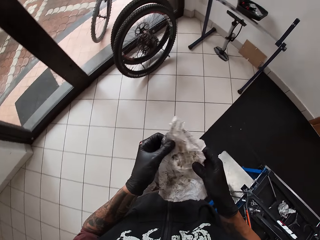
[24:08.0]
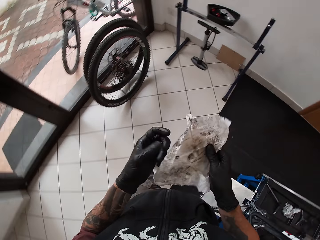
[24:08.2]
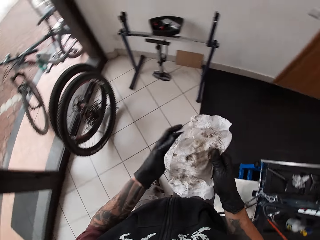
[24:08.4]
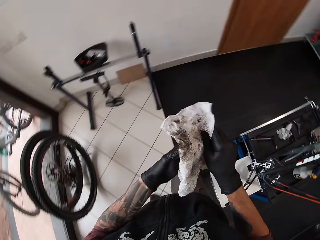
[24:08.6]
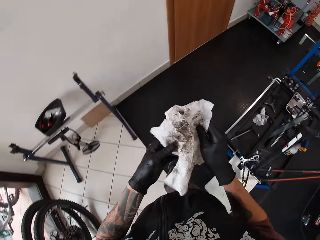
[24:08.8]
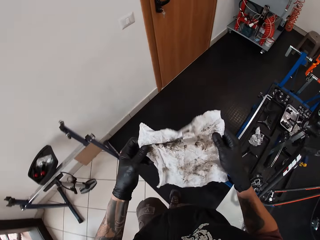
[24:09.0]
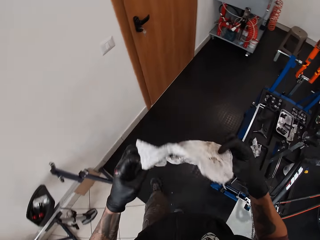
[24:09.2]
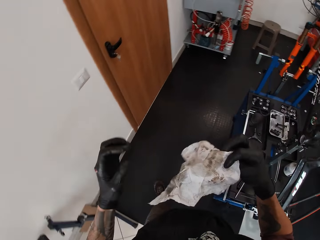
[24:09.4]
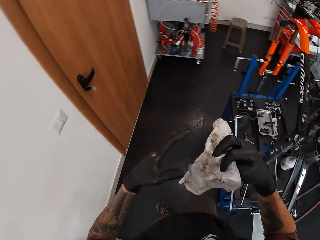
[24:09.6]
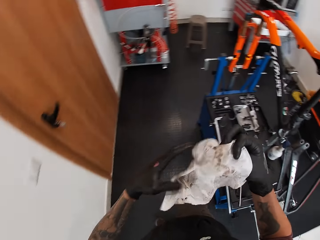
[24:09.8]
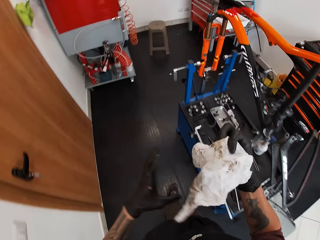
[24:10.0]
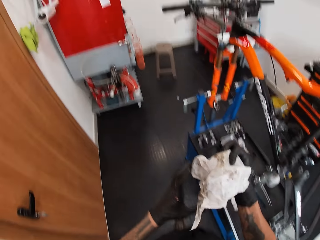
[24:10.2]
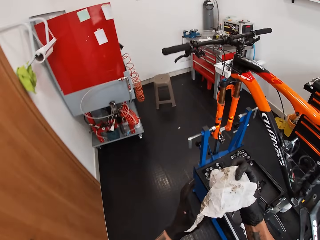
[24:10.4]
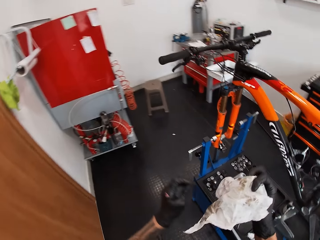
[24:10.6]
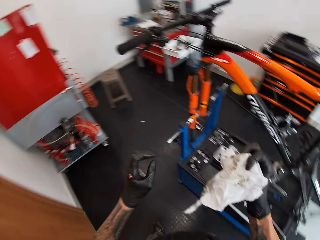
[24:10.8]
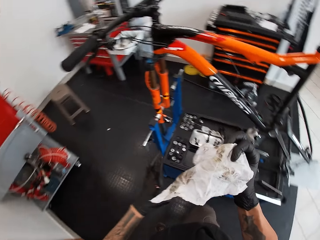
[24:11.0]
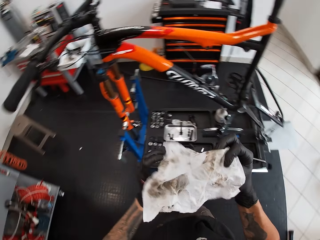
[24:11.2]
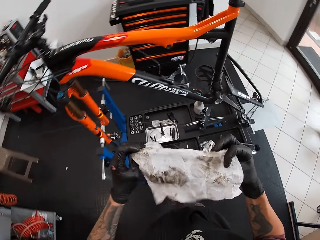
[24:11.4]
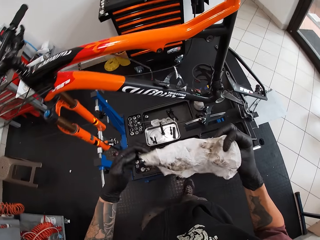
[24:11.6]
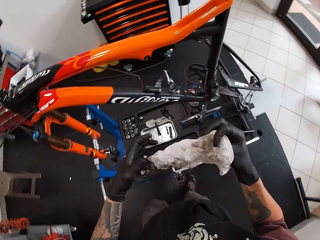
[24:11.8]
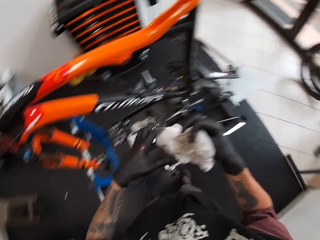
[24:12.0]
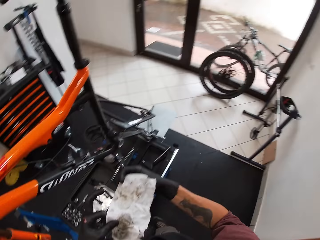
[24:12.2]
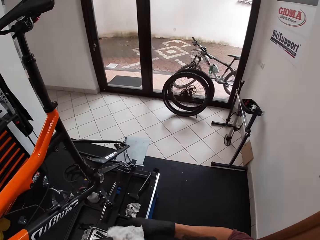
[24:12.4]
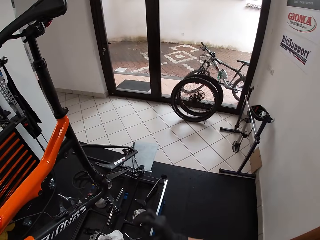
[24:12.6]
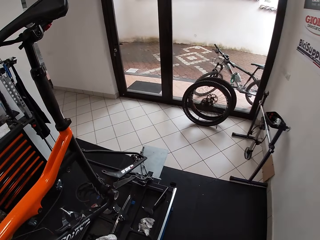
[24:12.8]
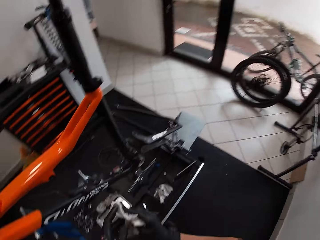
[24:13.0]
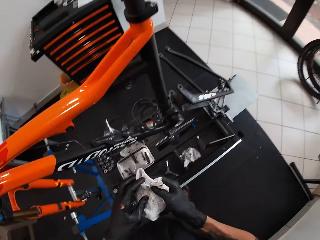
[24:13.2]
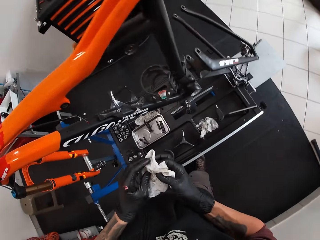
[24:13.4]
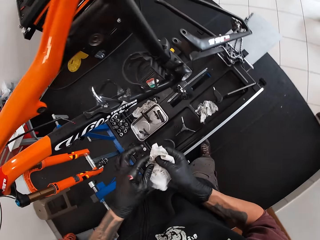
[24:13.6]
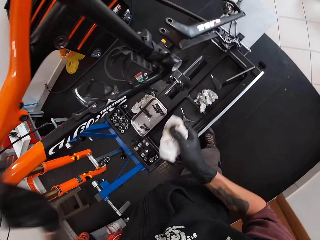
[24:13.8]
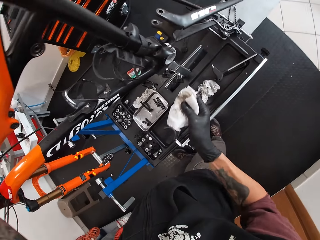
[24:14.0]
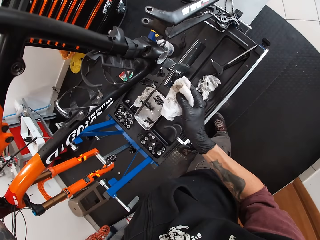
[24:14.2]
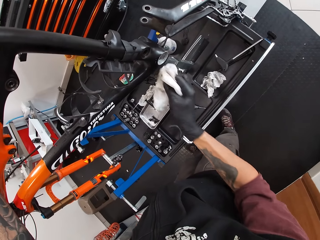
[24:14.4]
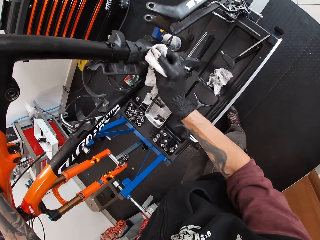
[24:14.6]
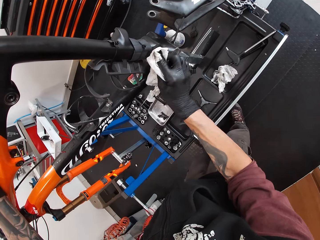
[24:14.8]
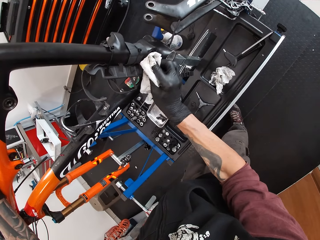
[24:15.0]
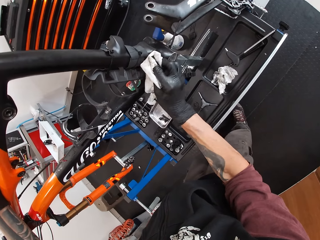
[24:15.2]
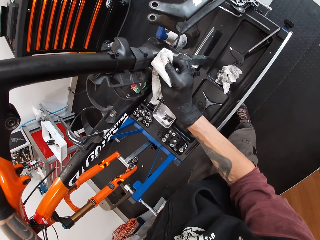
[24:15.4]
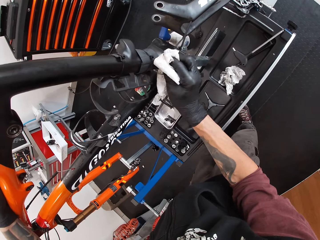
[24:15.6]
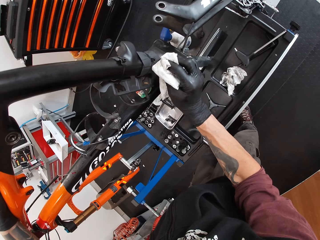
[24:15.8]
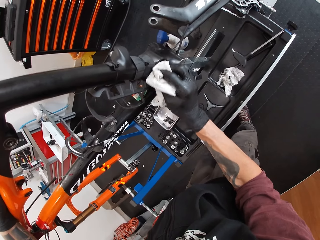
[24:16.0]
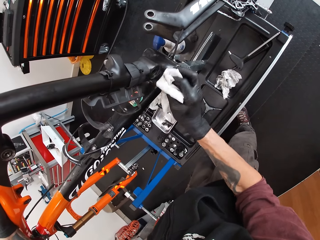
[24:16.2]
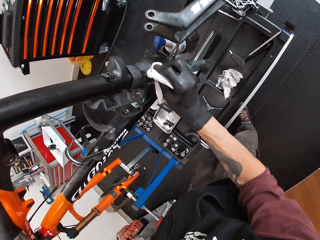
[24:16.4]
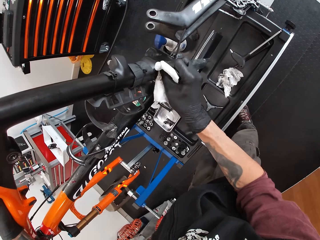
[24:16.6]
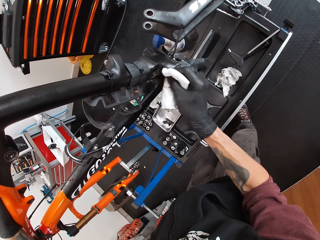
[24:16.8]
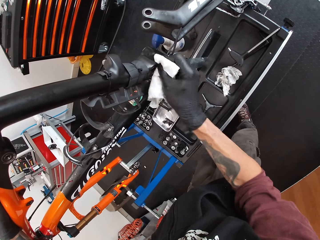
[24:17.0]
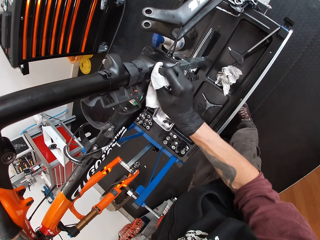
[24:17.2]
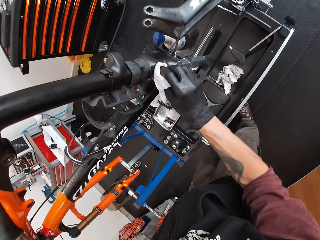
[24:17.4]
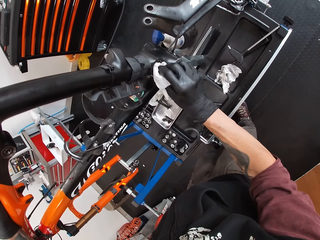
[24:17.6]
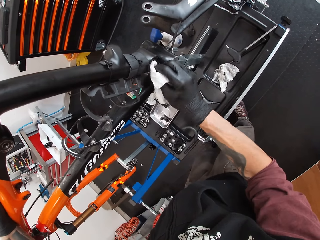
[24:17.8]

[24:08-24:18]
The camera wearer walks around a garage. He looks around the garage. He cleans the ball bearing housing with the lubricated tissue in his right hand.

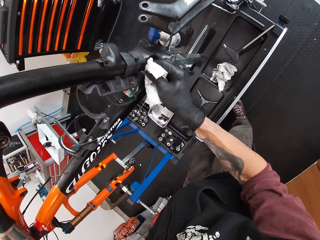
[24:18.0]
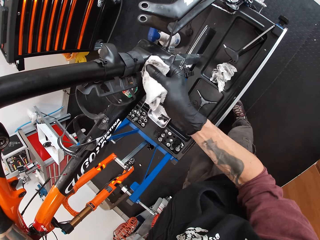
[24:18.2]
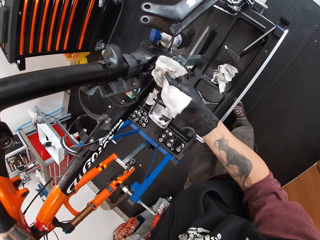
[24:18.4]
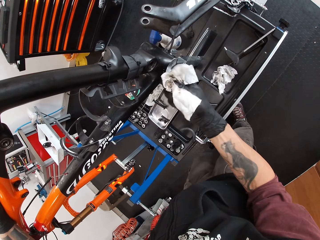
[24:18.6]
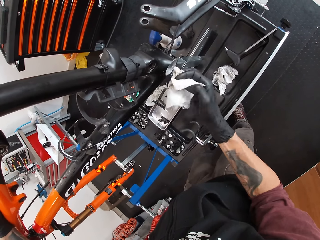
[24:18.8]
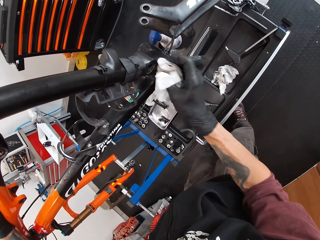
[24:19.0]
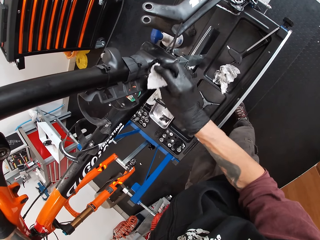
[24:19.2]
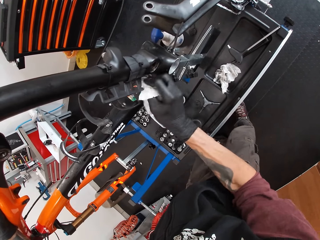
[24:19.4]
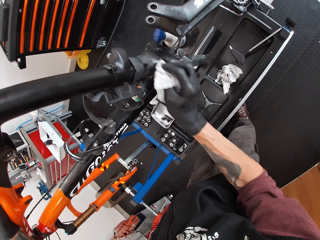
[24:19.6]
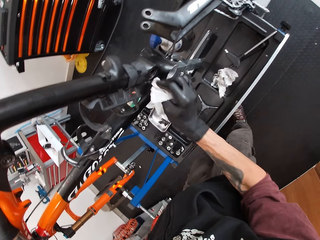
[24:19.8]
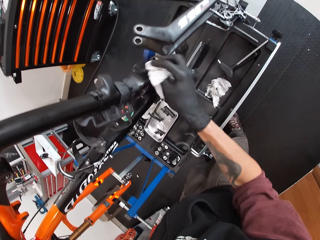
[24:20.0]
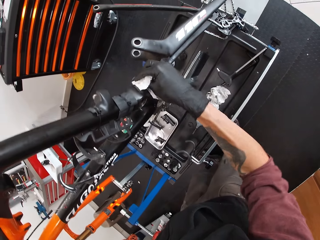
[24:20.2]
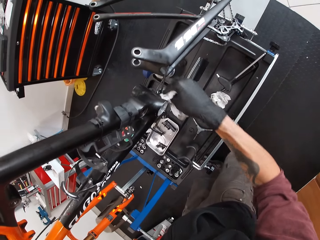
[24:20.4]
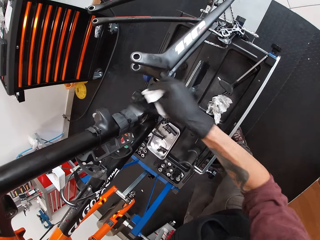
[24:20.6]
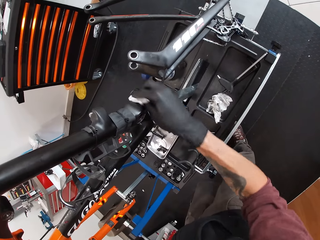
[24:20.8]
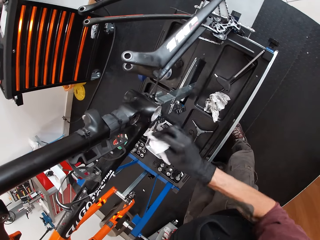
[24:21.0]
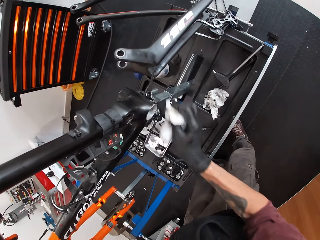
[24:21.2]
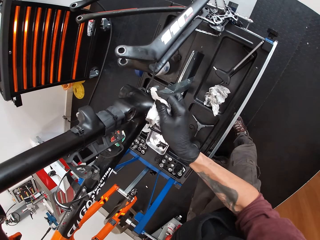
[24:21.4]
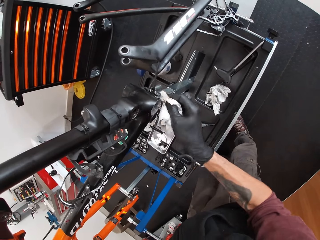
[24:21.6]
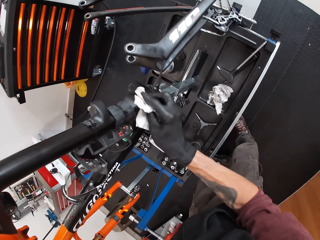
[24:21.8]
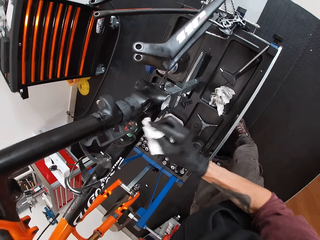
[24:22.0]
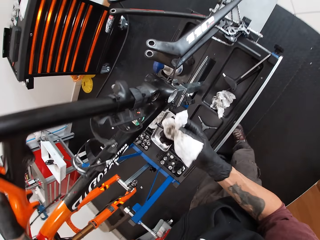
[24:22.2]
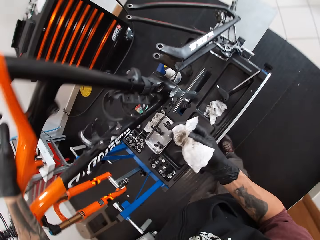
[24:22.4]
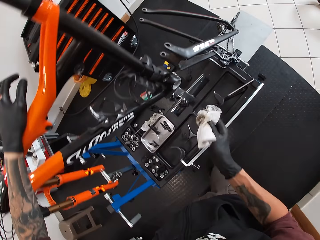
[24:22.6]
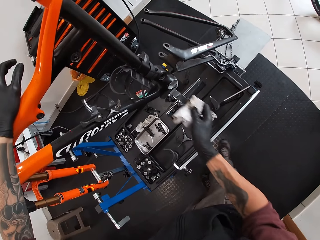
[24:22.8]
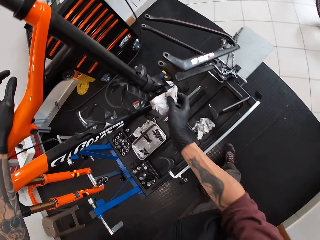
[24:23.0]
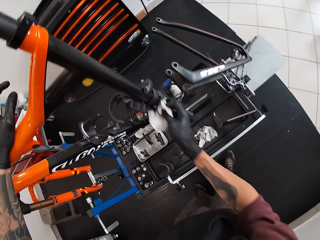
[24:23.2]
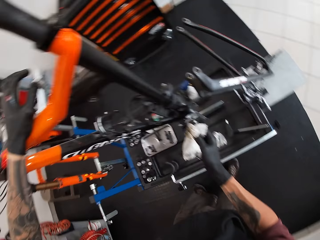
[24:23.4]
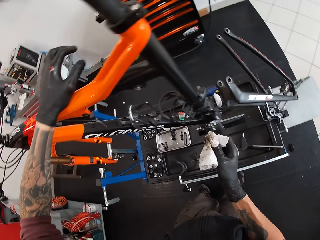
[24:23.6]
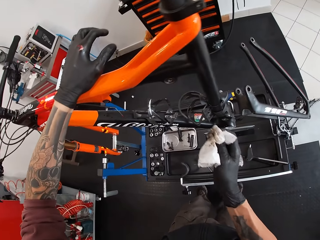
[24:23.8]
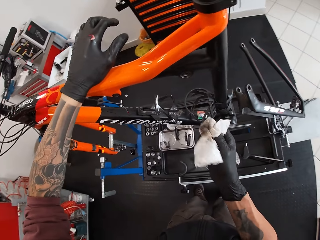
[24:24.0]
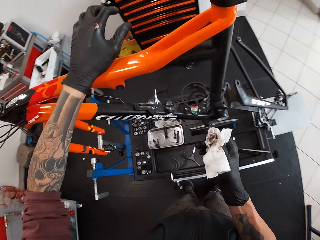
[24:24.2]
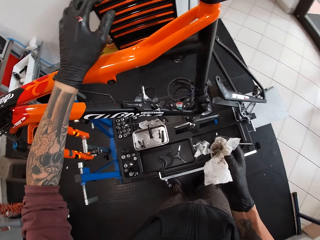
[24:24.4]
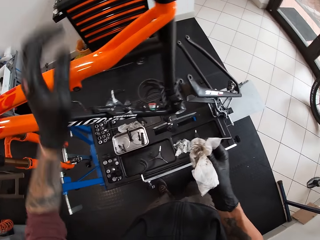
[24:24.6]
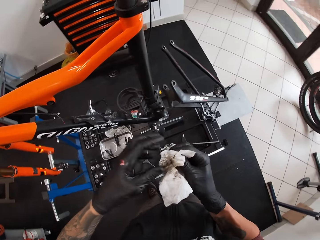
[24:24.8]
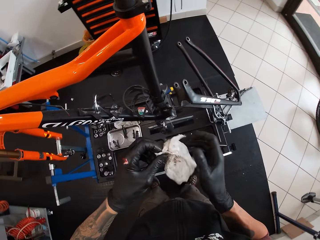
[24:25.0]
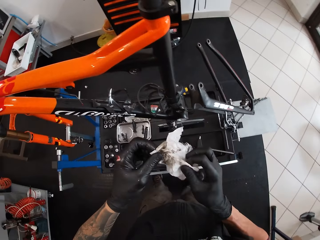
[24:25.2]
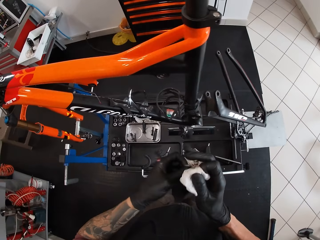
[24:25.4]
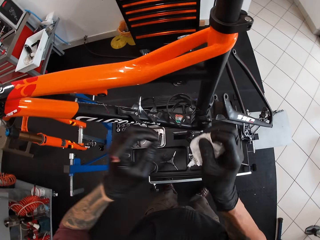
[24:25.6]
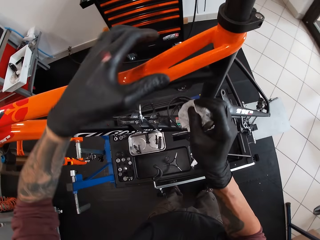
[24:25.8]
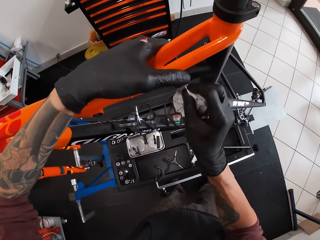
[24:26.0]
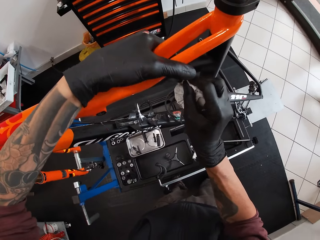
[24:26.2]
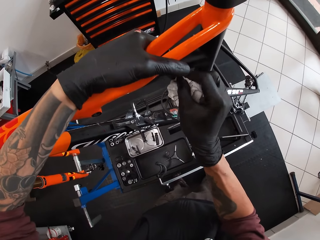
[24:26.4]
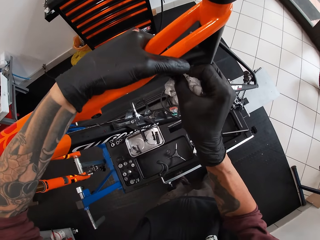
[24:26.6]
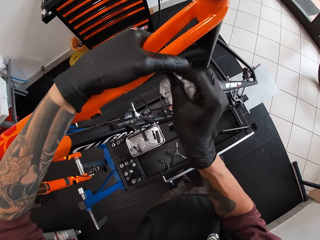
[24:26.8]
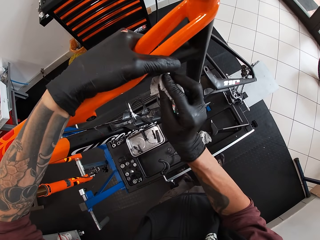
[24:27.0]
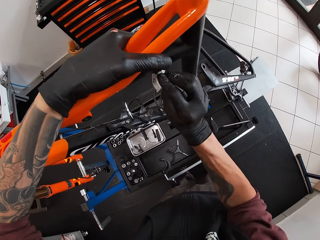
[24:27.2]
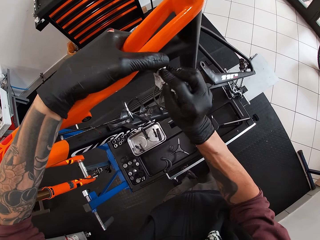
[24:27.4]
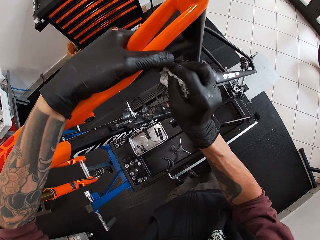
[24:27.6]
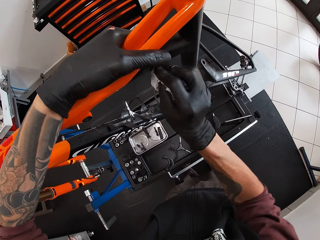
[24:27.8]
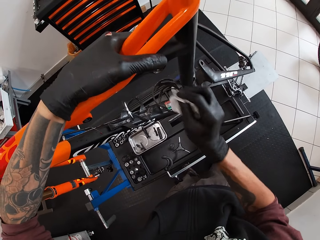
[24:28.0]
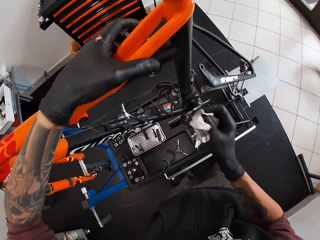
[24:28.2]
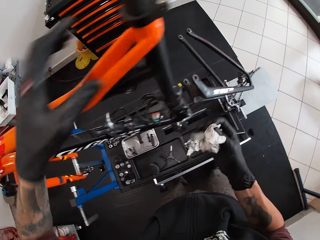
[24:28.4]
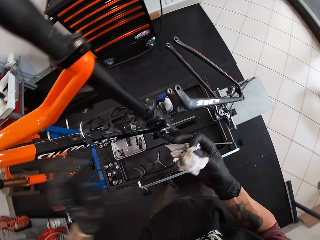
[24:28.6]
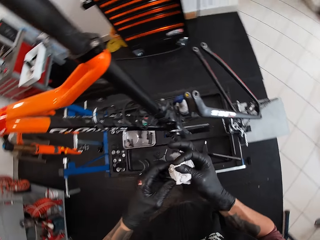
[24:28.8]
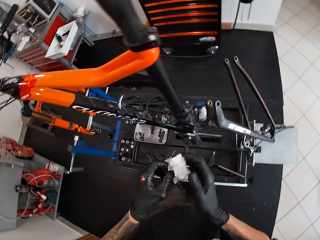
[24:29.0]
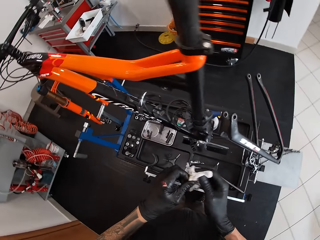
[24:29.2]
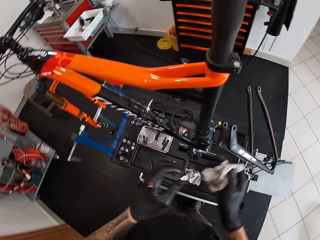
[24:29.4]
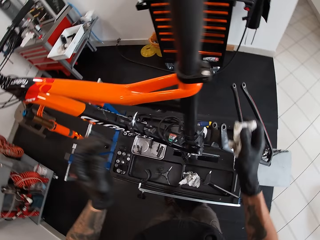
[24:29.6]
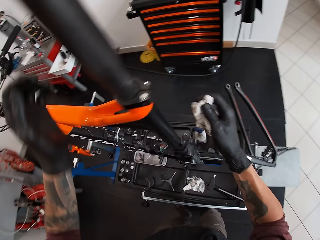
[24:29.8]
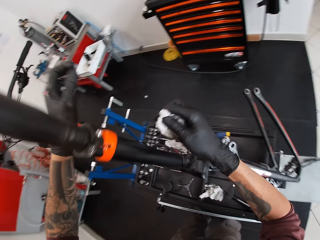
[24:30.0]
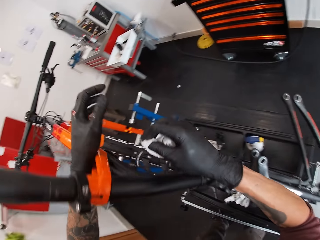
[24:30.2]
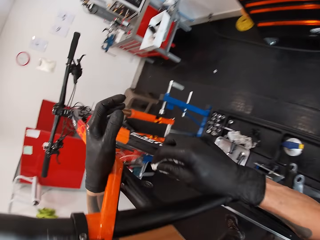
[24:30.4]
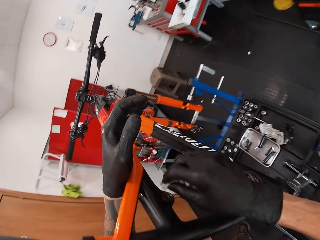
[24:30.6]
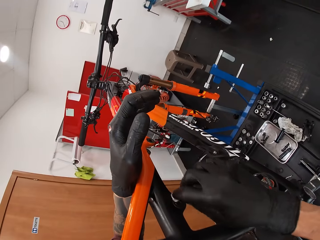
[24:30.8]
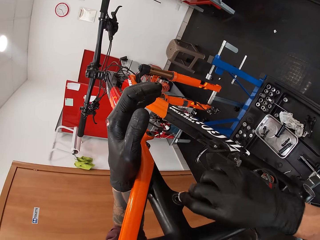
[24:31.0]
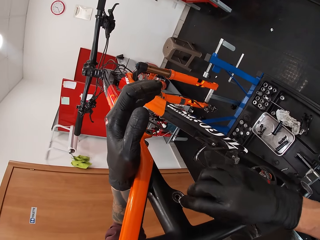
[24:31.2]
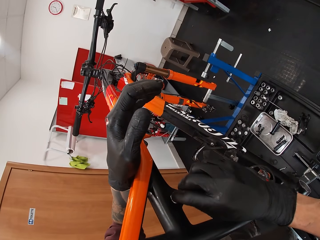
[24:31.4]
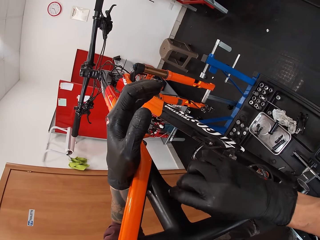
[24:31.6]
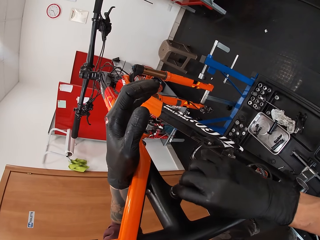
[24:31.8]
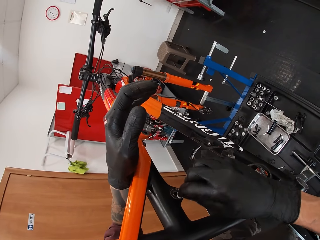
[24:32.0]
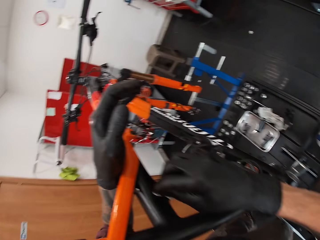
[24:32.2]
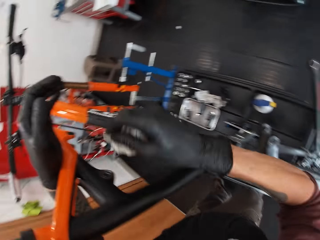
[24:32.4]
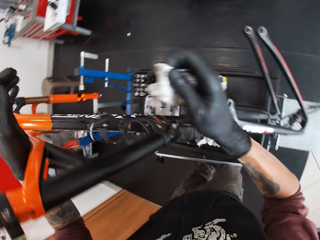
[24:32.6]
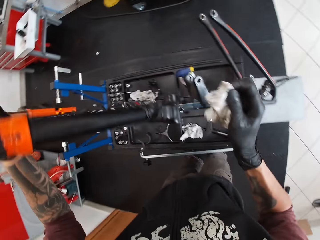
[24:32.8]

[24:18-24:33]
The camera wearer adjusts a piece of tissue paper on his hands. He wipes a rod with the piece of tissue paper. He adjusts the piece of tissue paper on his hands. He wipes the rod with the piece of tissue paper. He adjusts the piece of tissue paper on his hands. He cleans the bicycle's tube with the lubricated tissue in his right hand. He adjusts the piece of tissue paper on his hands. He wipes the rod with the piece of tissue paper.
